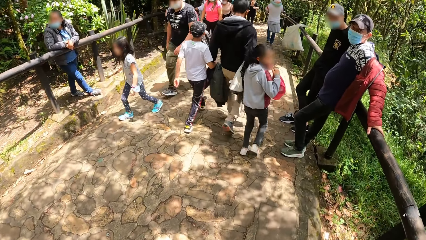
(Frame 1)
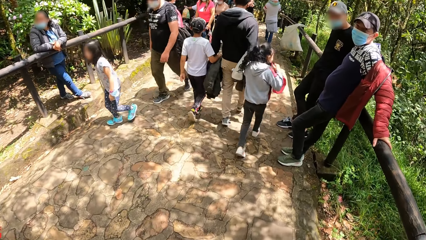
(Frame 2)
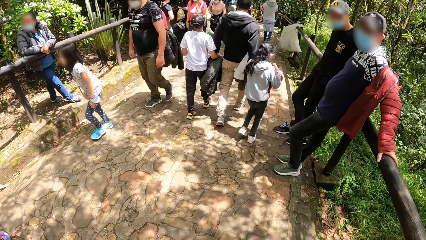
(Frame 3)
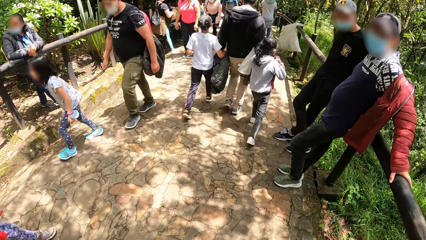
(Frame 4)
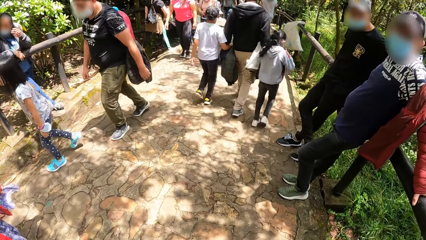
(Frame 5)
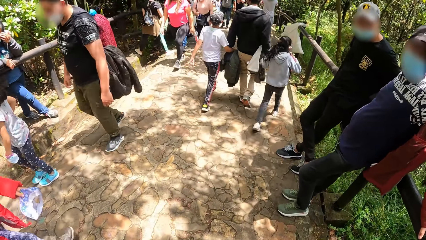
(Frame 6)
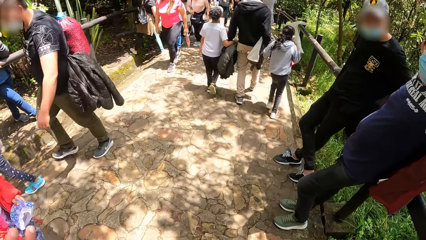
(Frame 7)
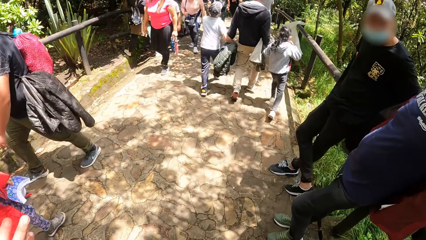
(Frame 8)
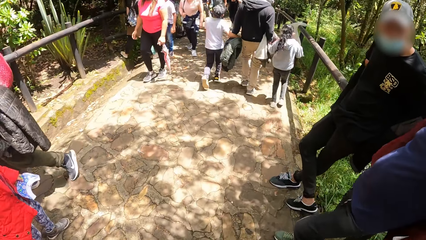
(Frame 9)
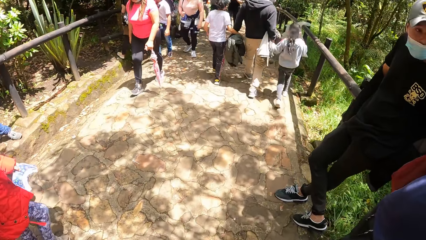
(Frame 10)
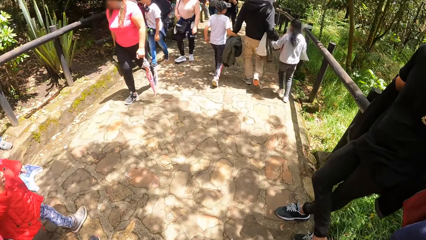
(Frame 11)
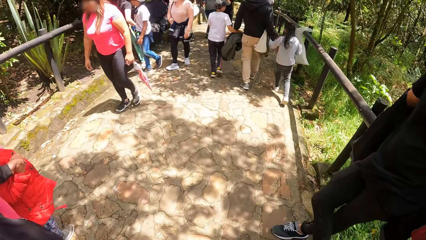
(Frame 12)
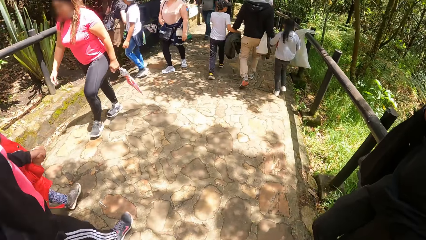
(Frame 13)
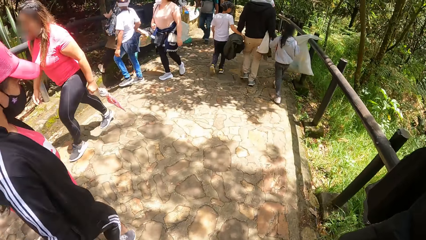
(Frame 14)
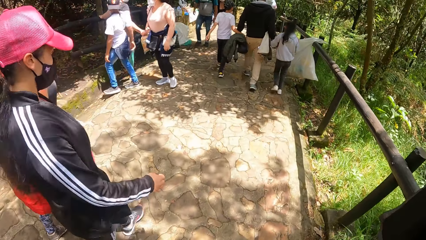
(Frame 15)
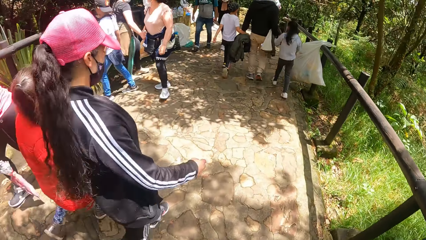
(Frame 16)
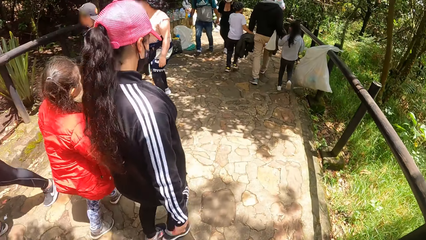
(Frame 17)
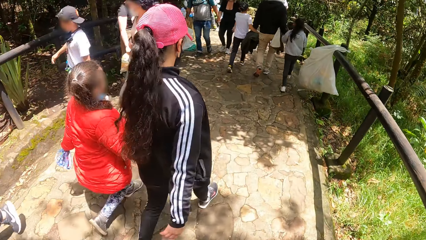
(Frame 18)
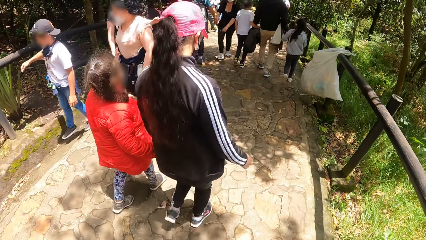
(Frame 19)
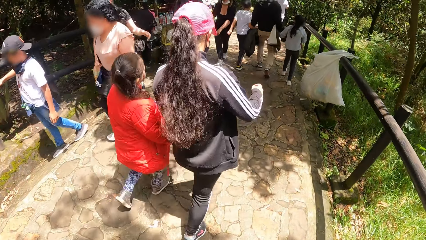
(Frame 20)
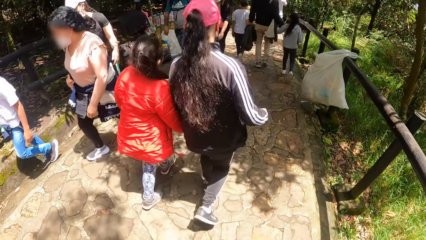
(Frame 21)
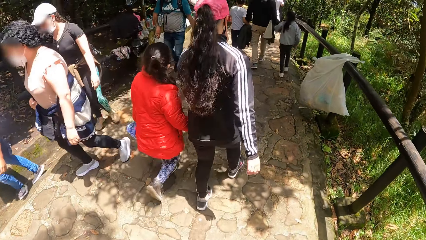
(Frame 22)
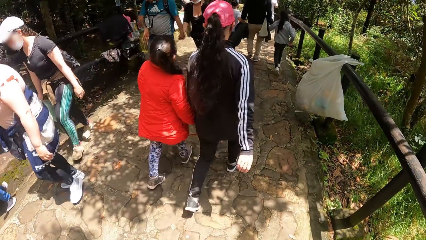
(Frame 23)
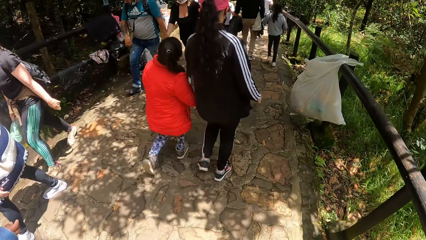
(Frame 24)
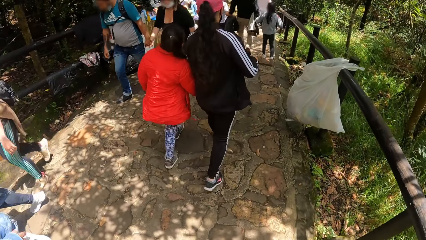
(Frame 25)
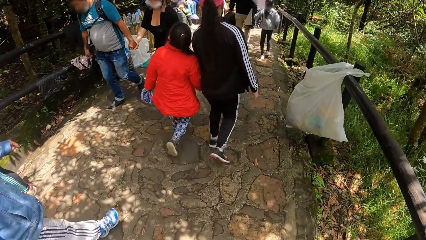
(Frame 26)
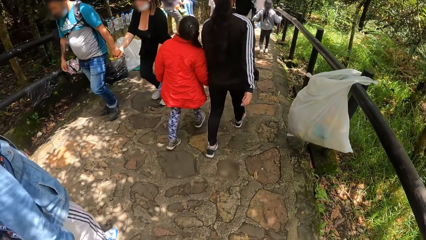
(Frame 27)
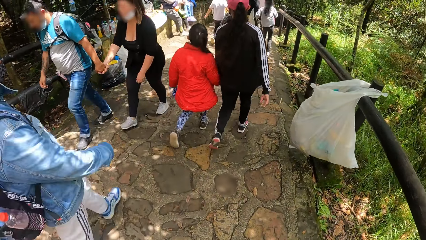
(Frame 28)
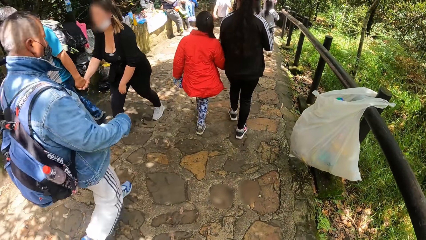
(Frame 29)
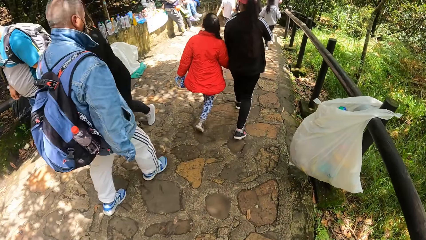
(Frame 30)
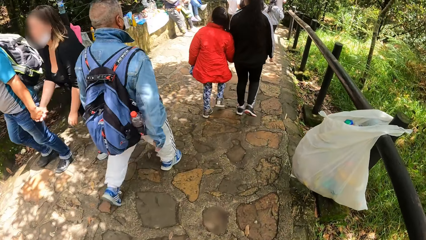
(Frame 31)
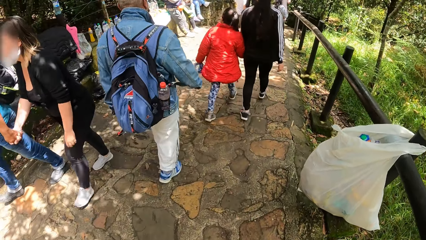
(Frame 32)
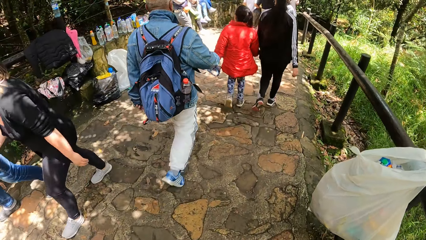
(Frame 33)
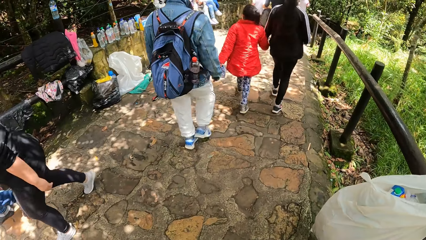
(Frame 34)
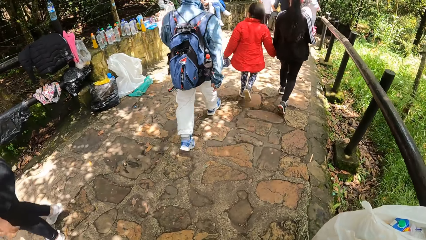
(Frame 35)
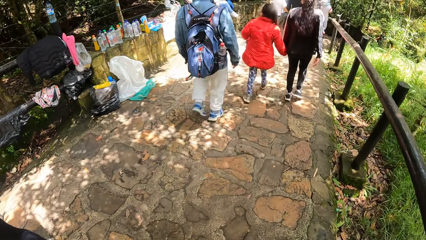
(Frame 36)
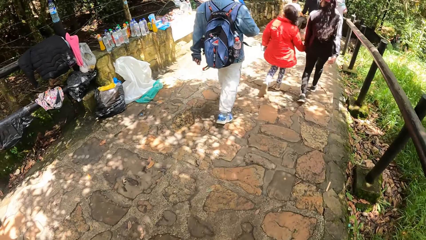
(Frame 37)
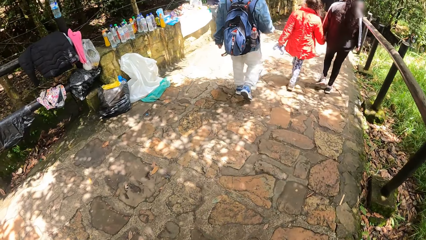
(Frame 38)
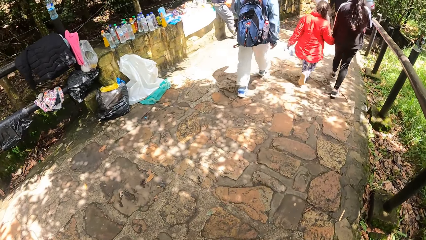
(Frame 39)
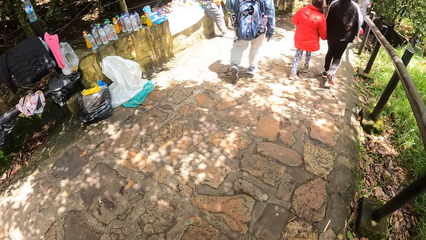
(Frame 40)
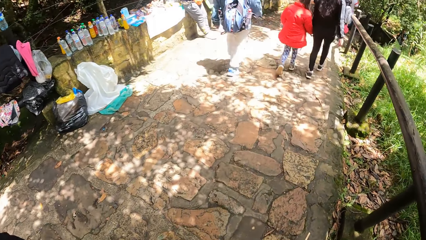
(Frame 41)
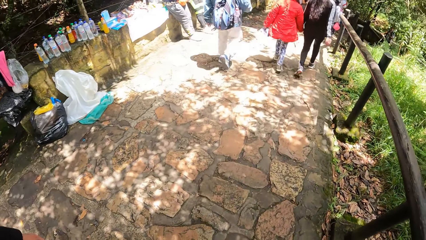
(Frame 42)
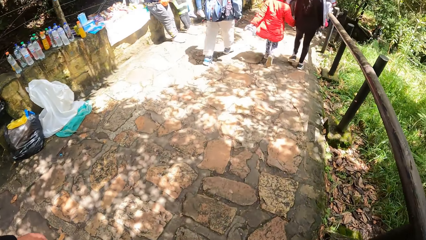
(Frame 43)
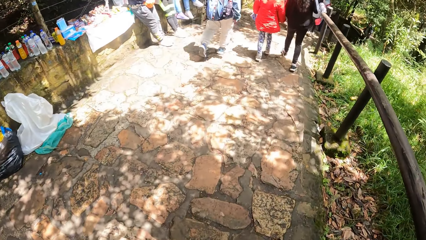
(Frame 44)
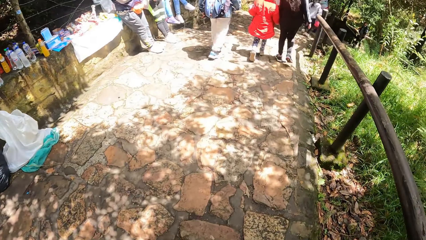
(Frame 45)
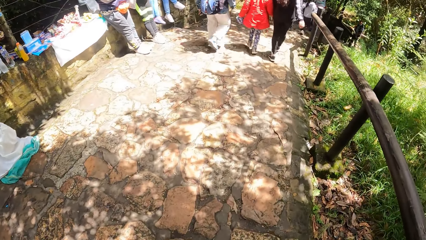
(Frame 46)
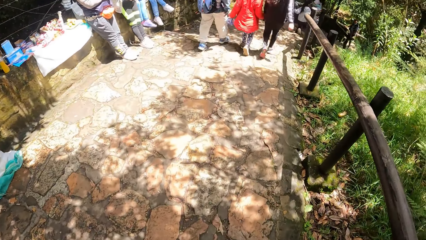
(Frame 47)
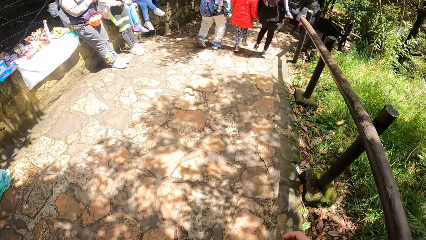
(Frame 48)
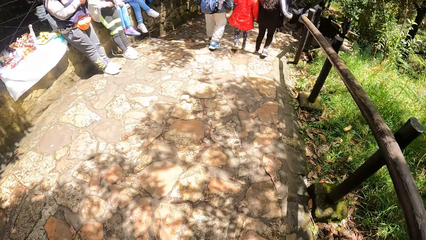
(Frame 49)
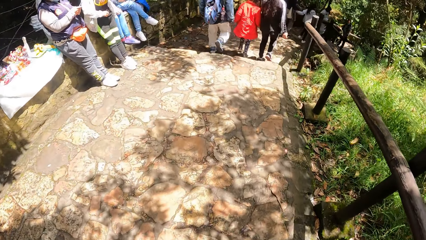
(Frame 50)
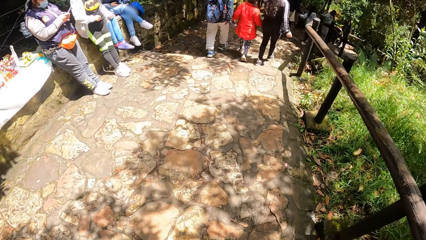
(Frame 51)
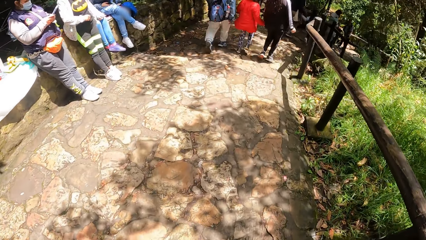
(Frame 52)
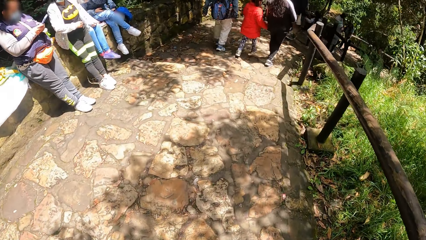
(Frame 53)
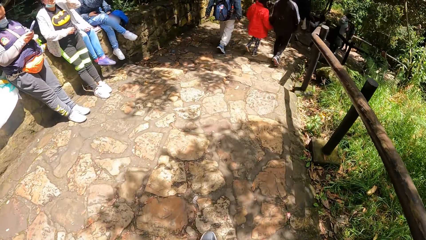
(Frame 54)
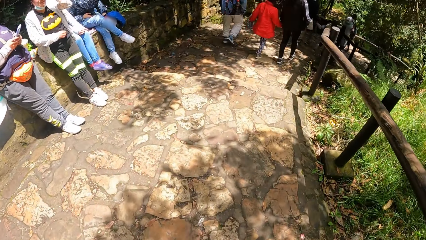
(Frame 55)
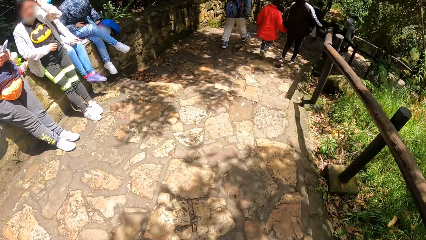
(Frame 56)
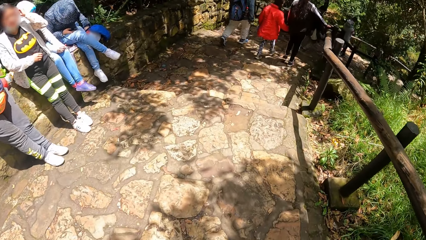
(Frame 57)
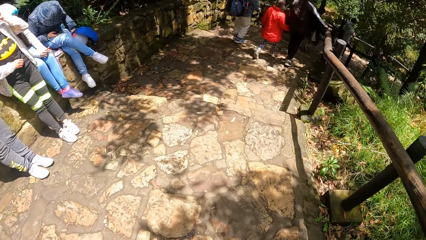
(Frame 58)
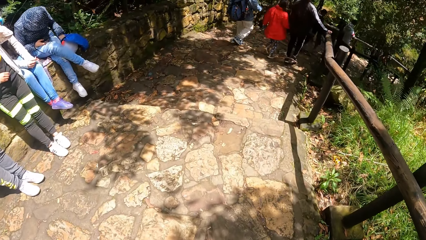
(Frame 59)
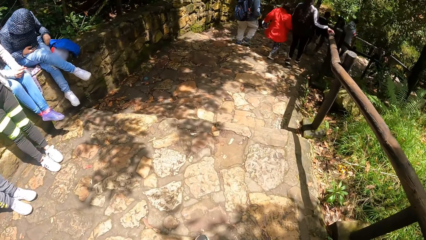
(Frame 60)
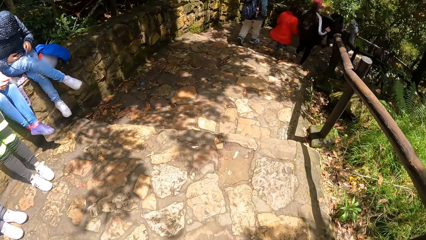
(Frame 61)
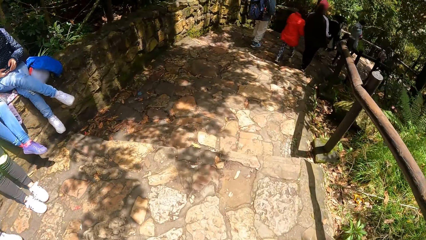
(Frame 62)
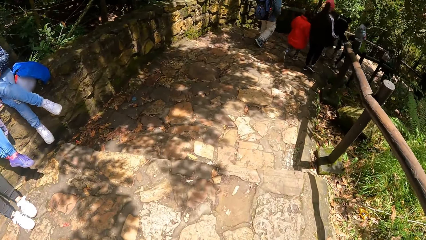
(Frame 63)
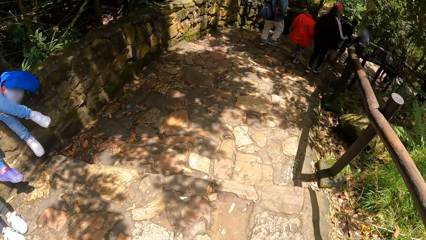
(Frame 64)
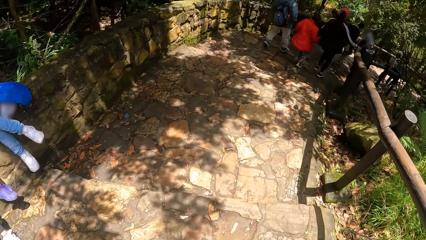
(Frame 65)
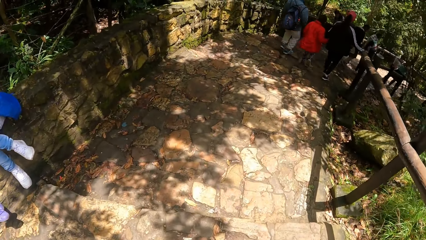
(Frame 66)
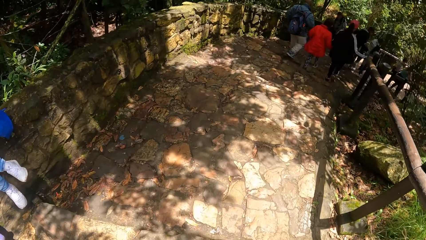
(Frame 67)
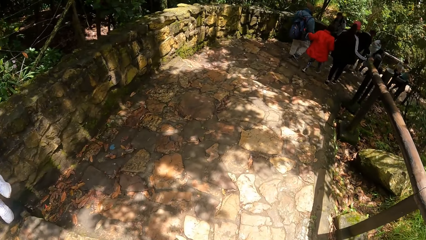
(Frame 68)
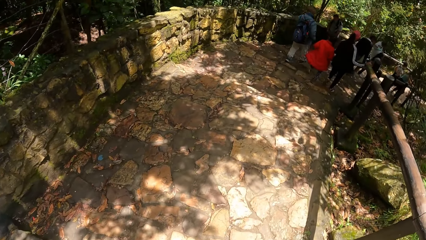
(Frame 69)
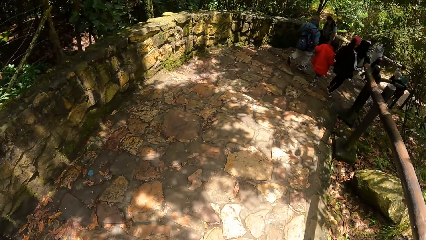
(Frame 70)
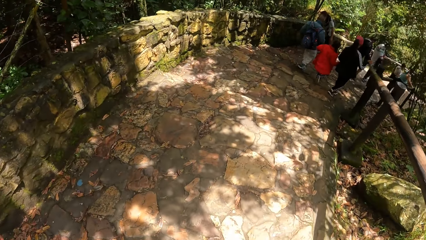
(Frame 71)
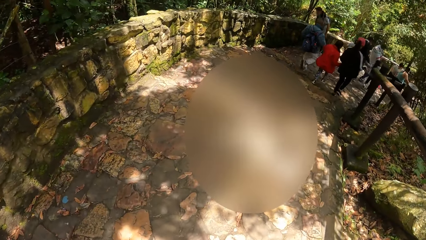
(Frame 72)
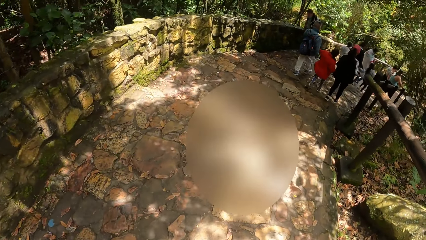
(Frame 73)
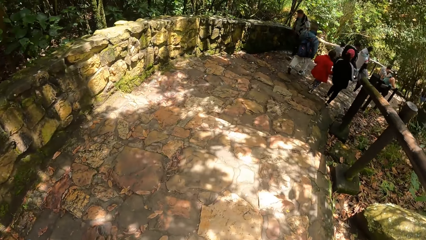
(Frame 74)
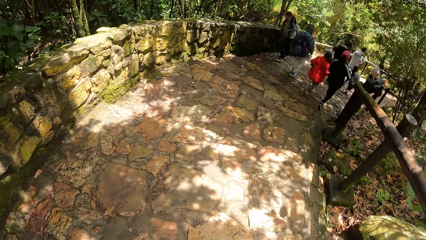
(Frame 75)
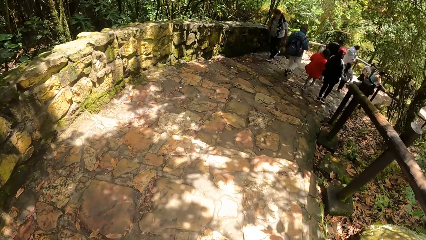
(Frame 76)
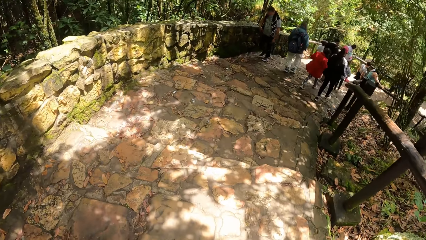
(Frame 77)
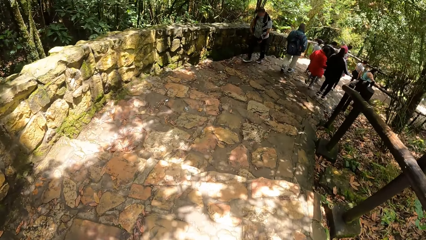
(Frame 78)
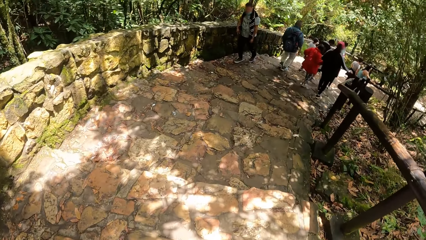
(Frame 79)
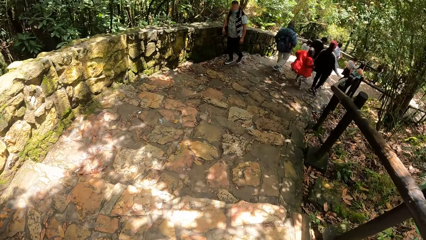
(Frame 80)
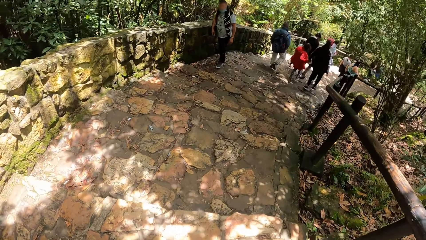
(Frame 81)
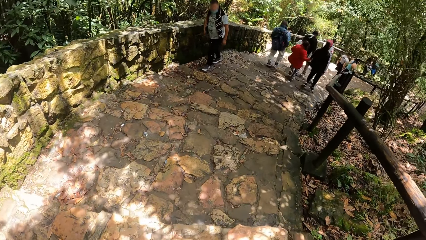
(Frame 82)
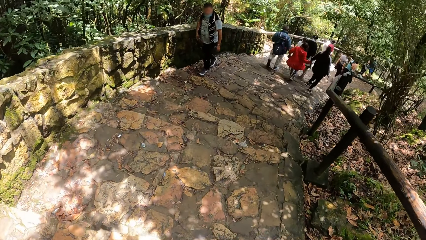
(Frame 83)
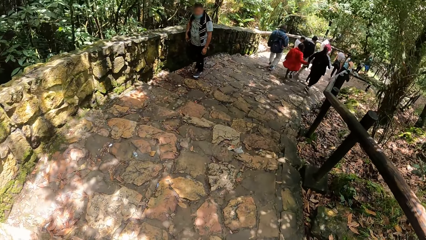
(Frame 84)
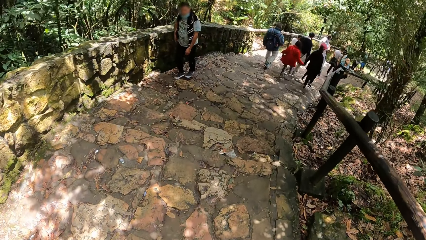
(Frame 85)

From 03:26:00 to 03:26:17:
The camera wearer walks around.
